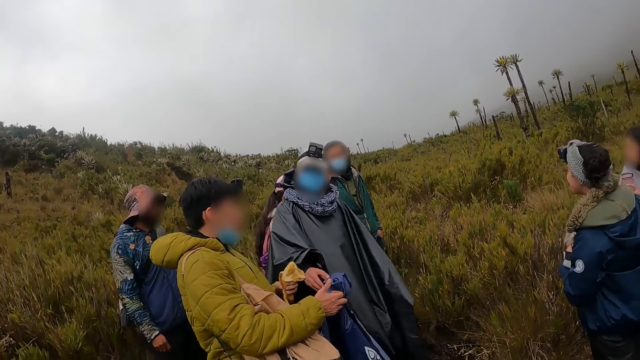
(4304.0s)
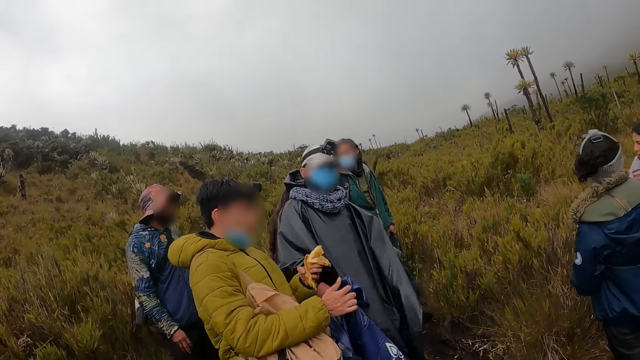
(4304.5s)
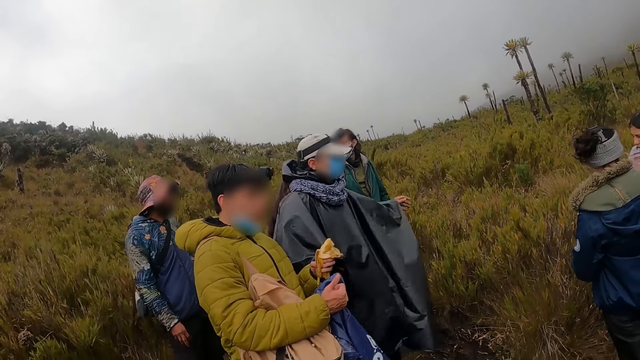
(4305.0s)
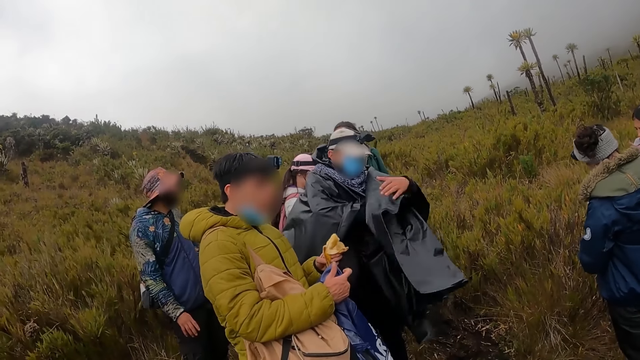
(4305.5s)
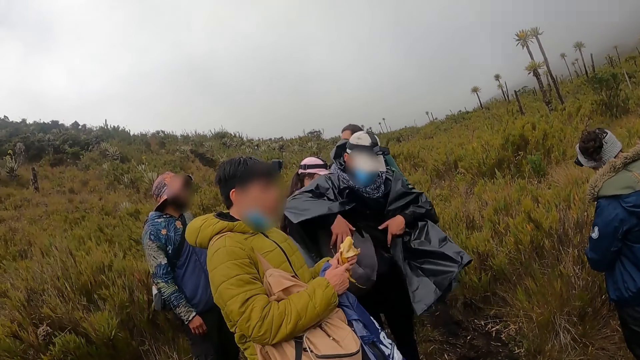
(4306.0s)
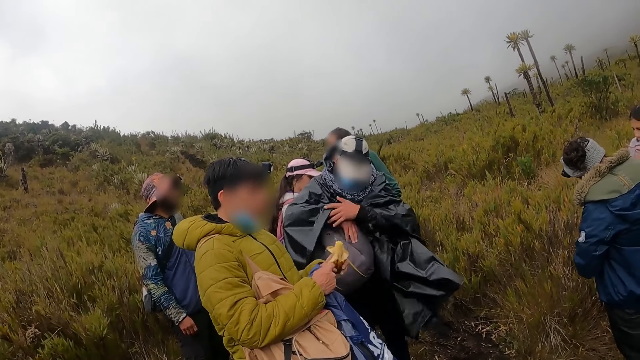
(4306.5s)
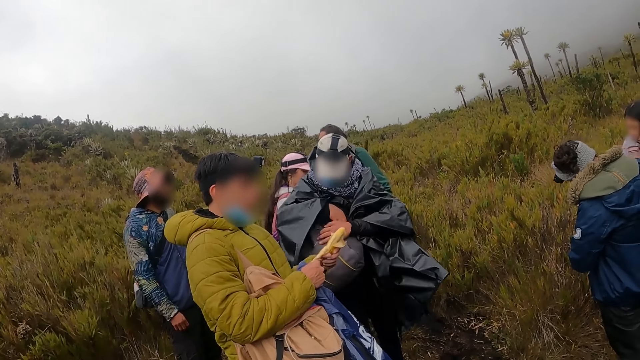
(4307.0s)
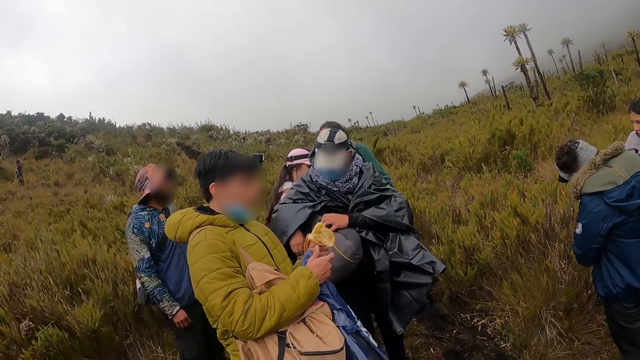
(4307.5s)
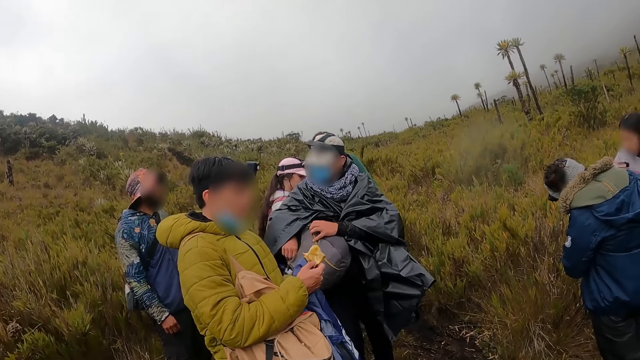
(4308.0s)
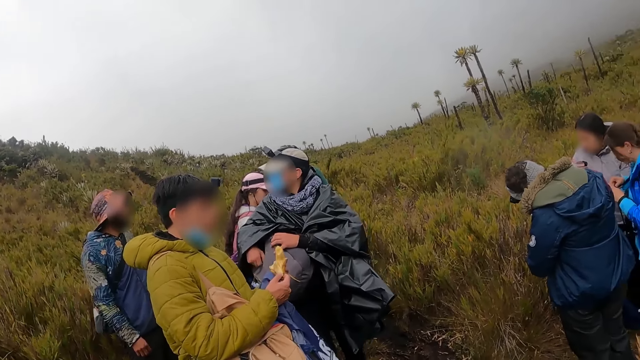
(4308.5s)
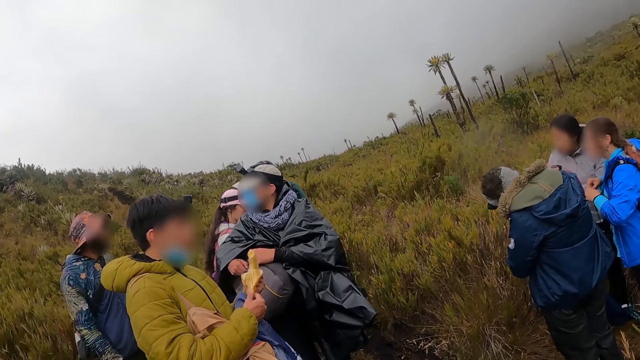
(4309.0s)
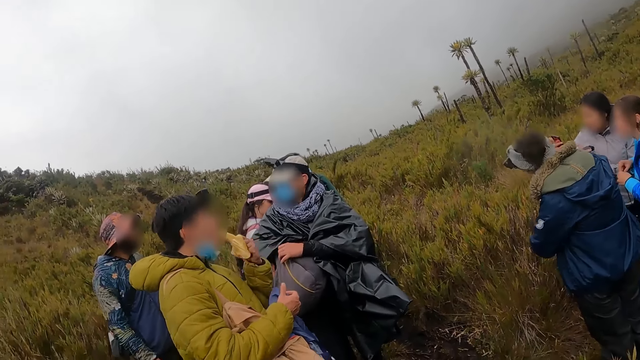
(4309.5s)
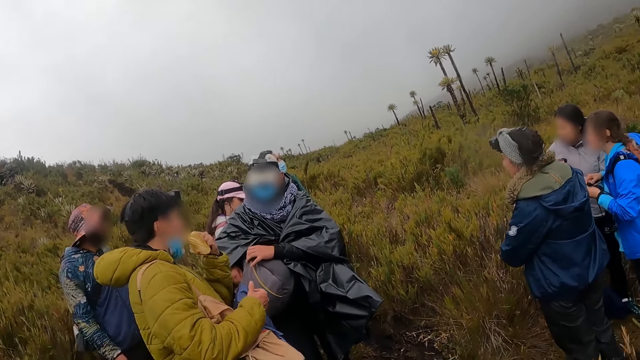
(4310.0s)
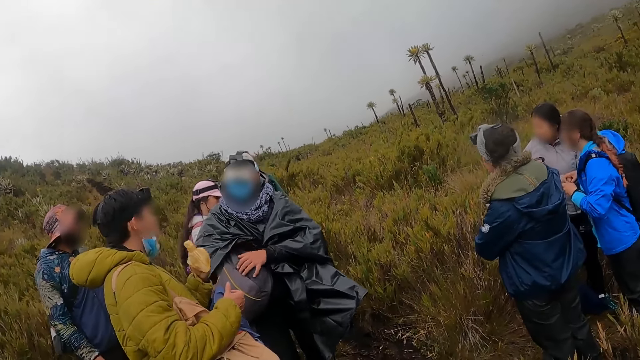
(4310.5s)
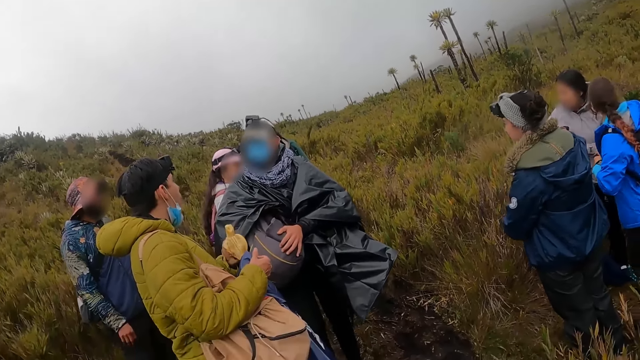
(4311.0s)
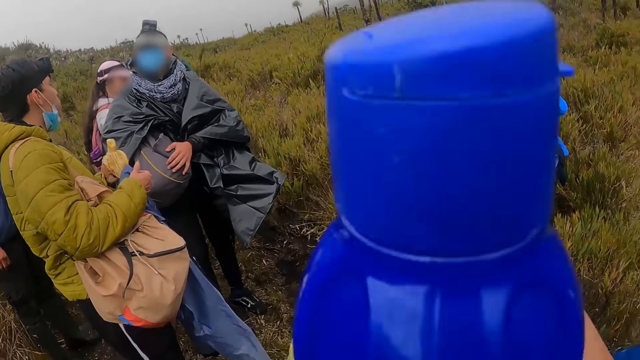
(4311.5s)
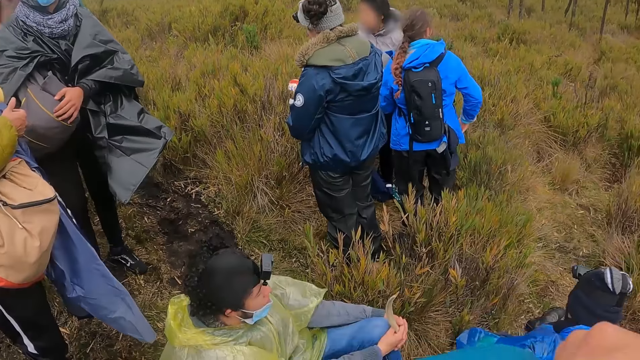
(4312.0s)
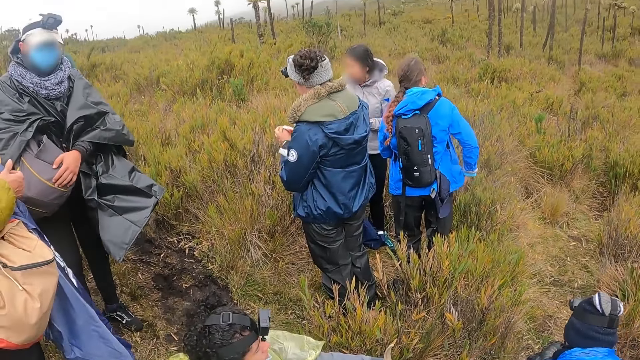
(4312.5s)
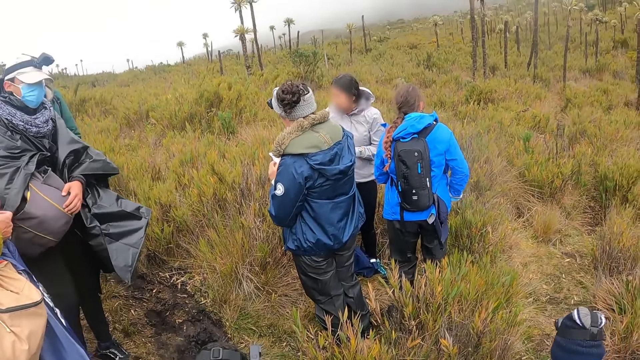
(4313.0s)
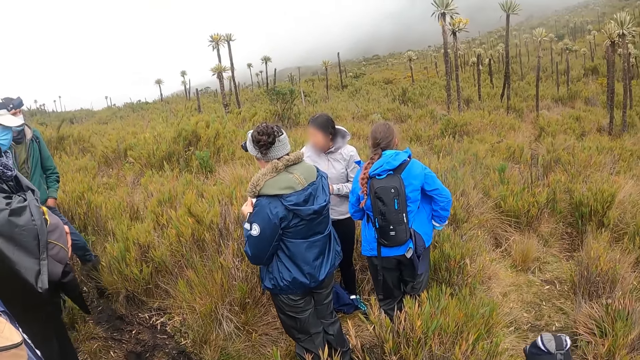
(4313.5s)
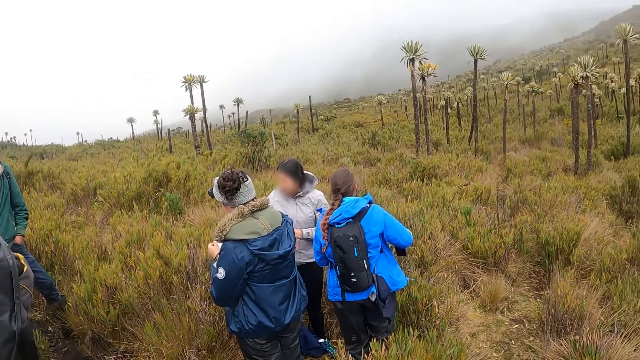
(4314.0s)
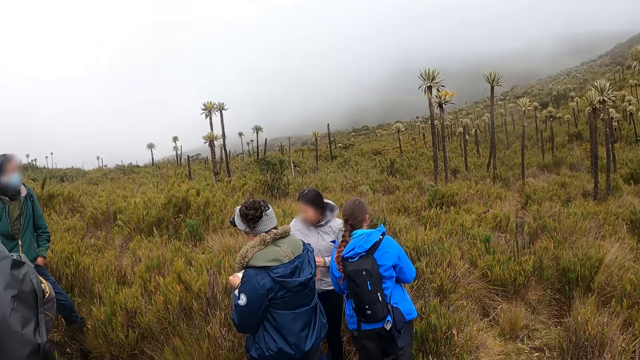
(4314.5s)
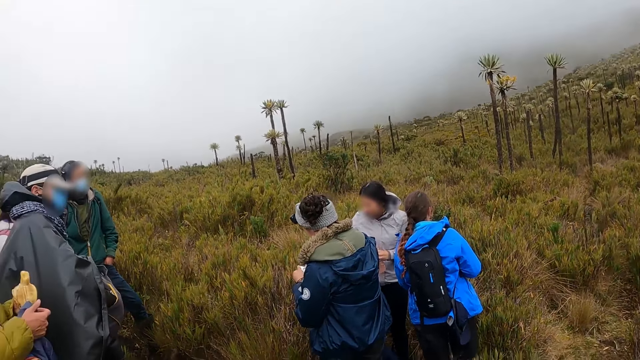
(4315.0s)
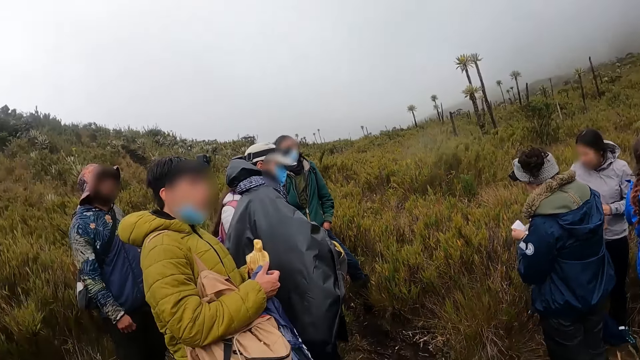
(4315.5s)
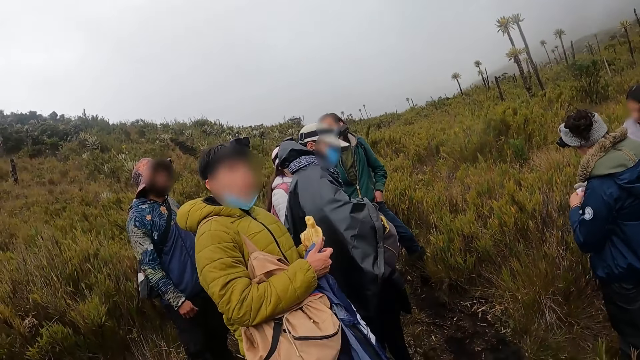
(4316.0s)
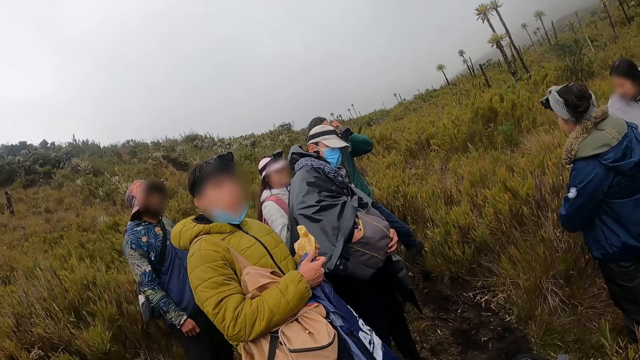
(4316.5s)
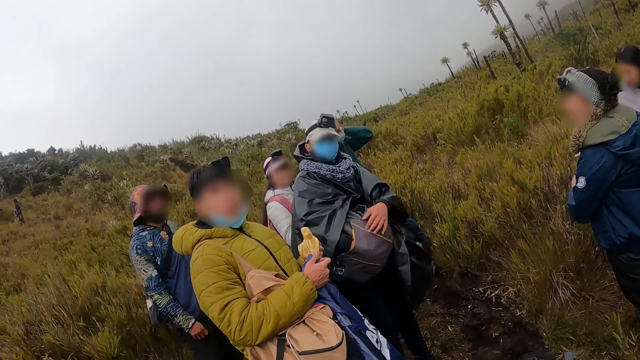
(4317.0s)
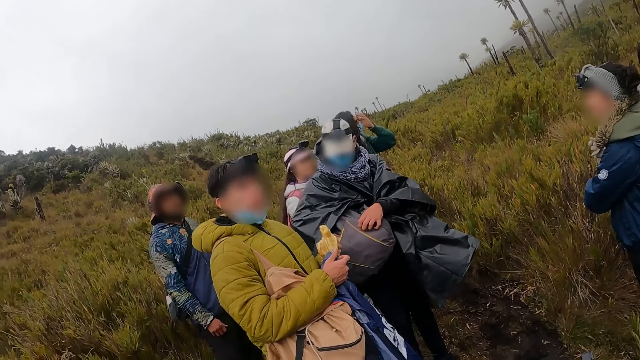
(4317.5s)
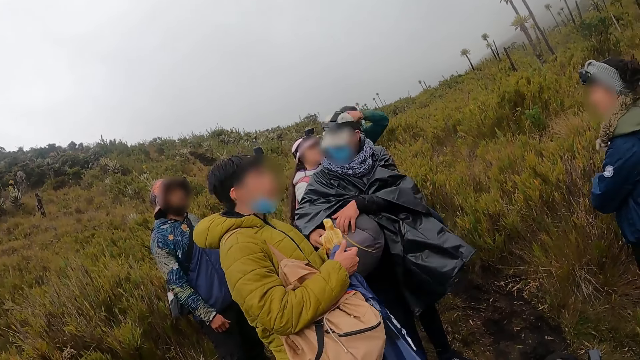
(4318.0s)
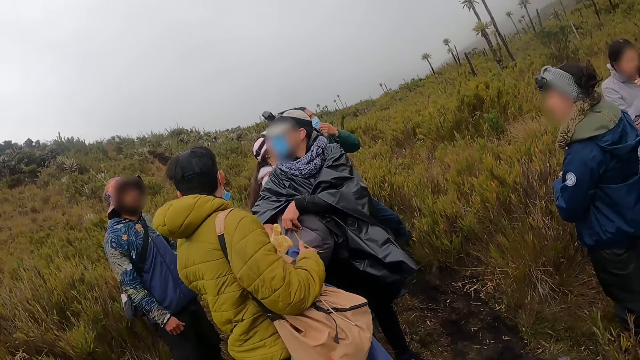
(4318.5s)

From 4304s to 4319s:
A man takes a bag from a woman. Another man adjusts his tarpaulin jacket with both hands. The first man peels the plantain with his right hand. The other man zips the bag open with his right hand. The woman opens the bag. The first man eats from the plantain in his left hand. The camera wearer holds up a water bottle with her right hand. She moves the container. Another woman pulls out a phone from a trouser pocket with her right hand. The camera wearer looks around.

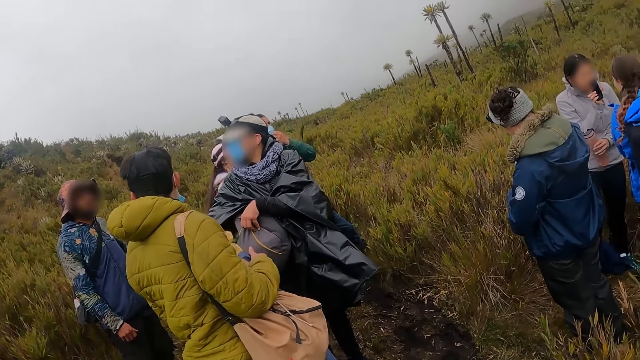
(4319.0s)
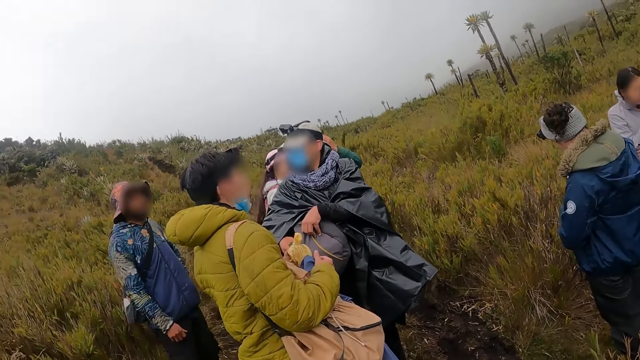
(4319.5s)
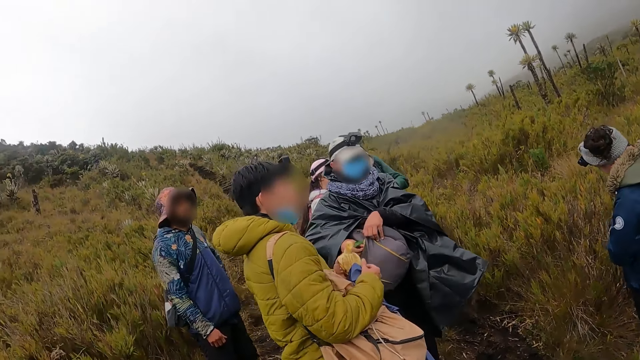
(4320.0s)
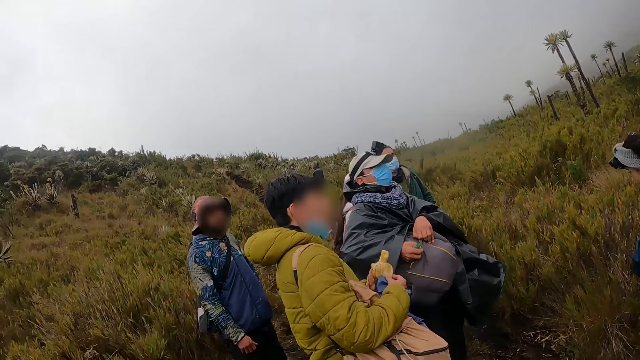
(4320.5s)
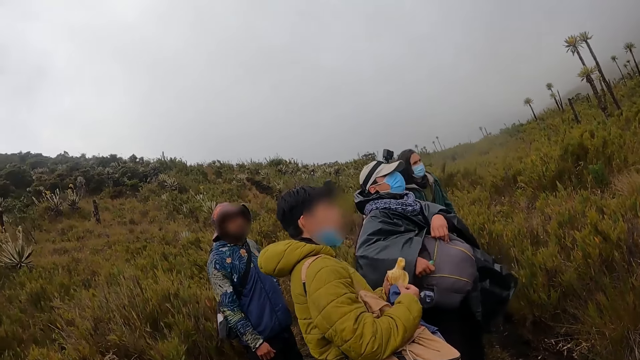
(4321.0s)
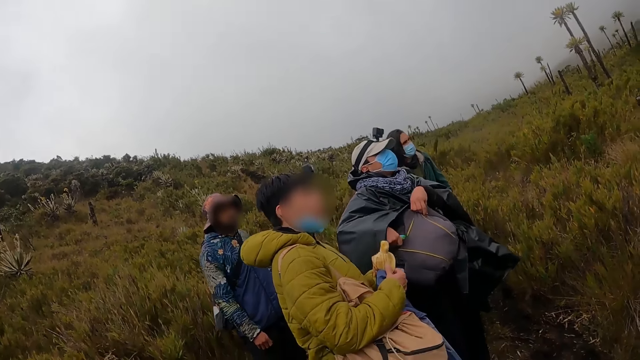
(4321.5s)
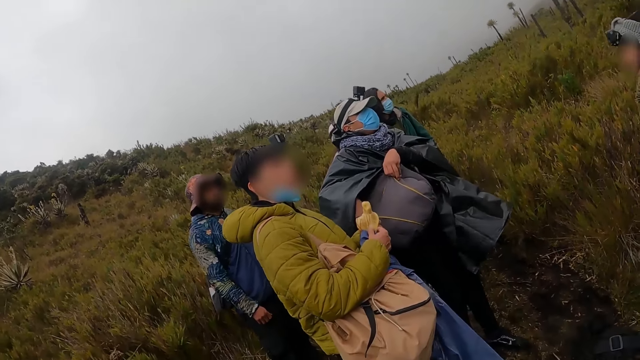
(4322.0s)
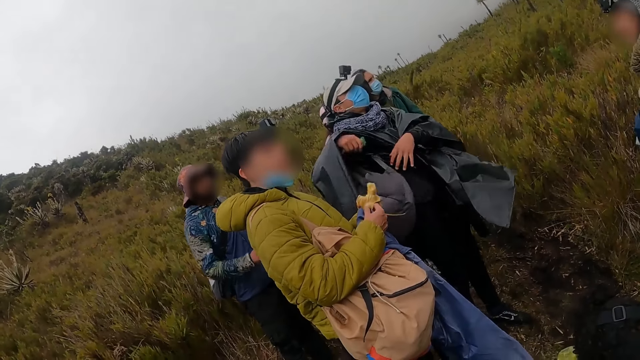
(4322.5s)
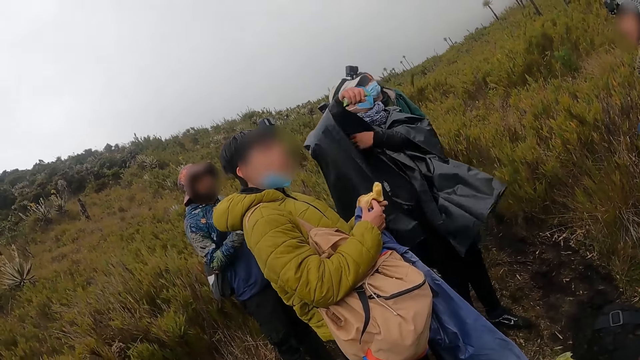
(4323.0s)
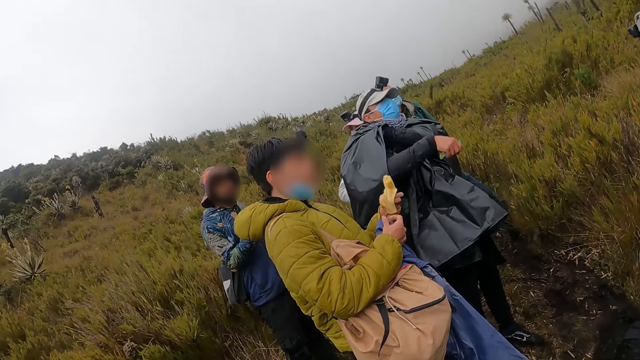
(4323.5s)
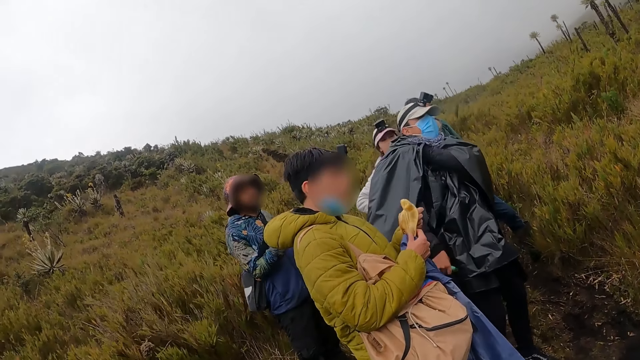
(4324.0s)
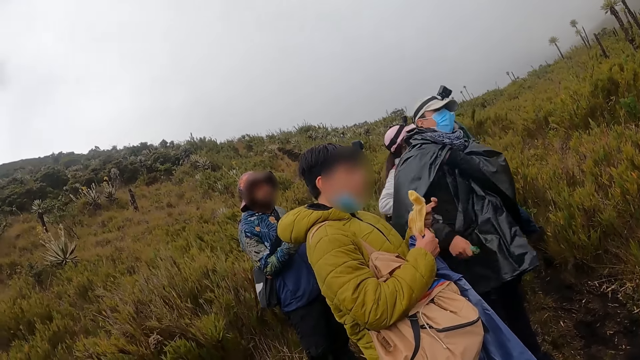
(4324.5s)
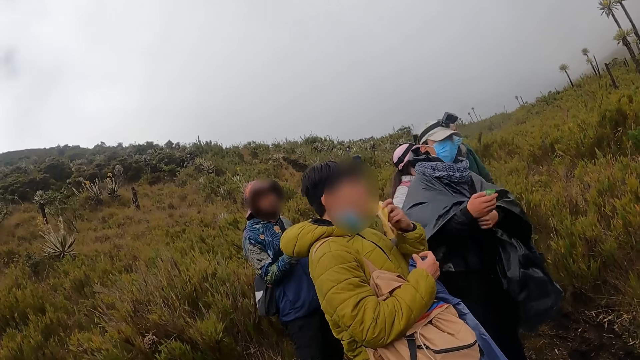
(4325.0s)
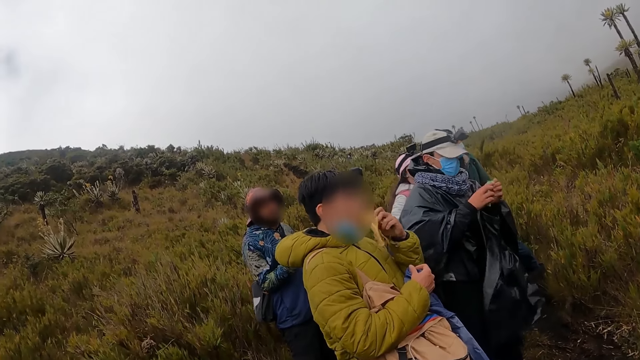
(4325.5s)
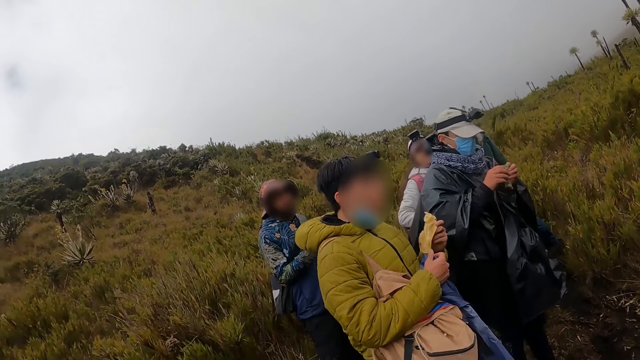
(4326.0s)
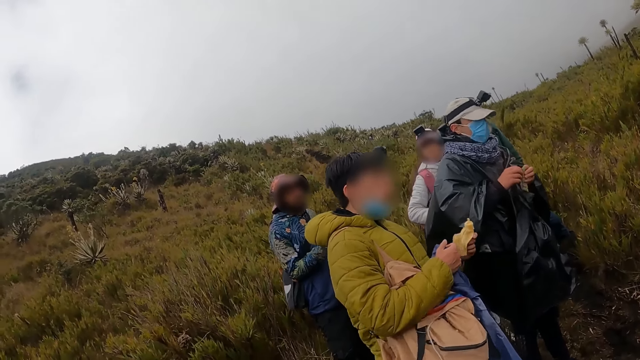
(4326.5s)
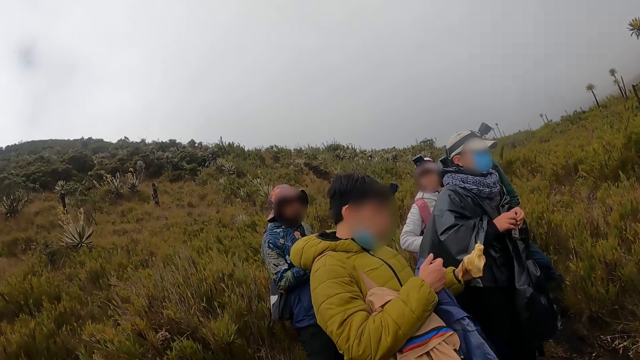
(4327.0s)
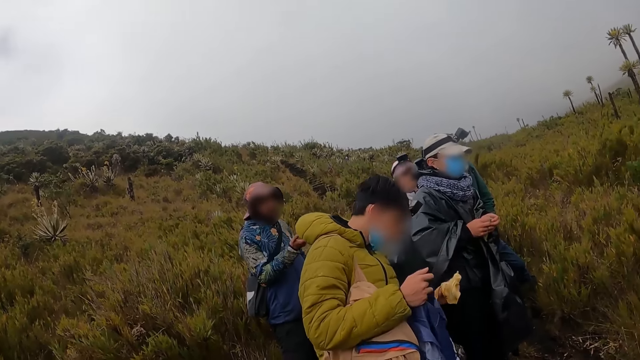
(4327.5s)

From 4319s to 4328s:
A man closes a bag with a zip in his right hand. Another man peels the plantain with his right hand and eats from the plantain in his left hand.
